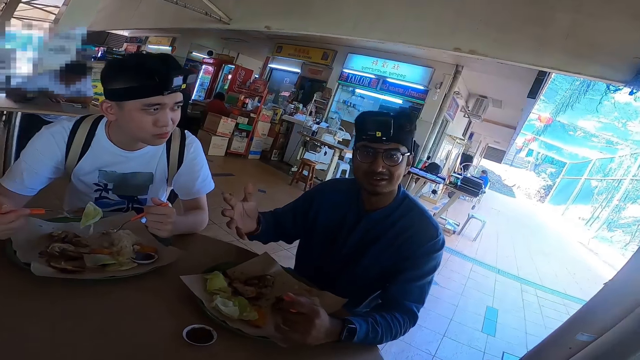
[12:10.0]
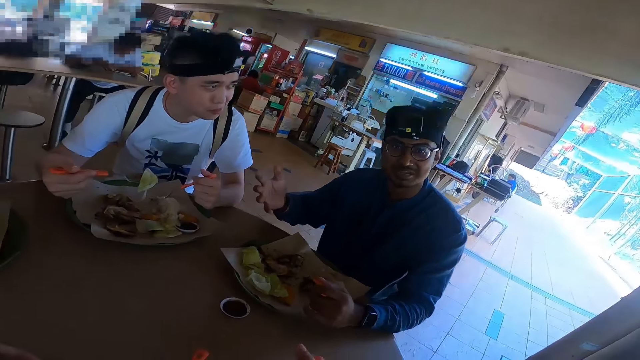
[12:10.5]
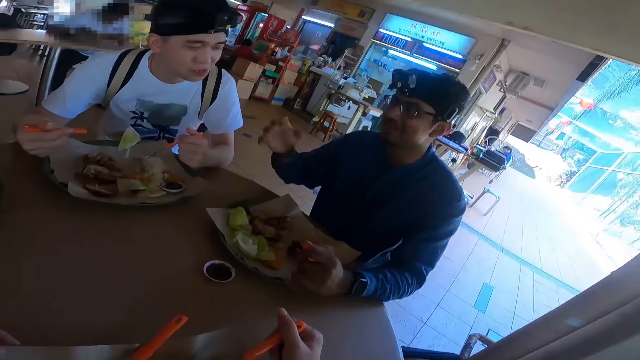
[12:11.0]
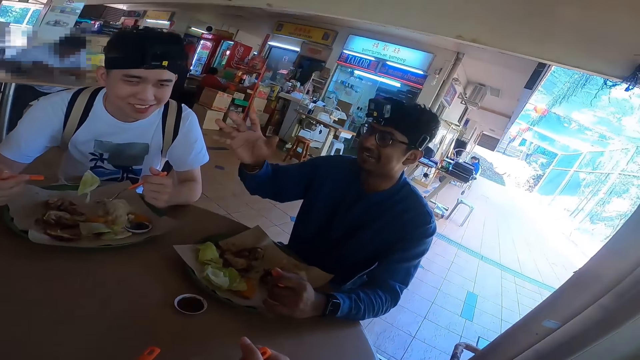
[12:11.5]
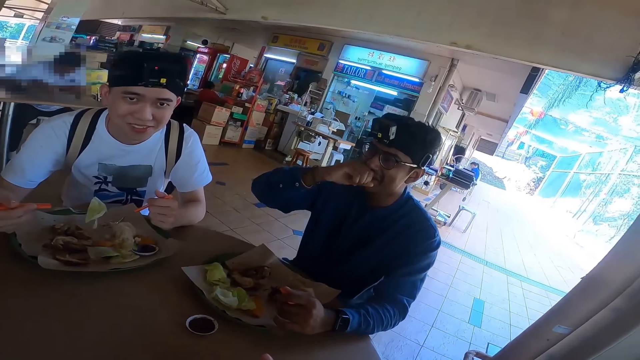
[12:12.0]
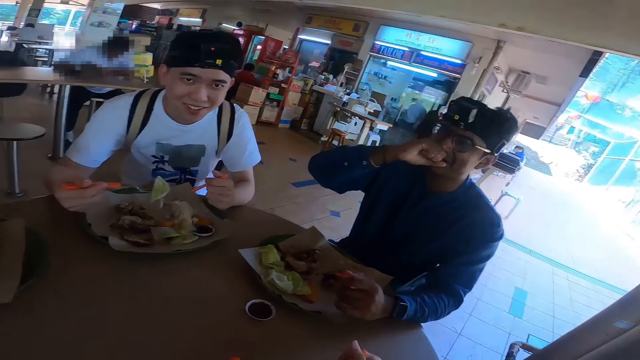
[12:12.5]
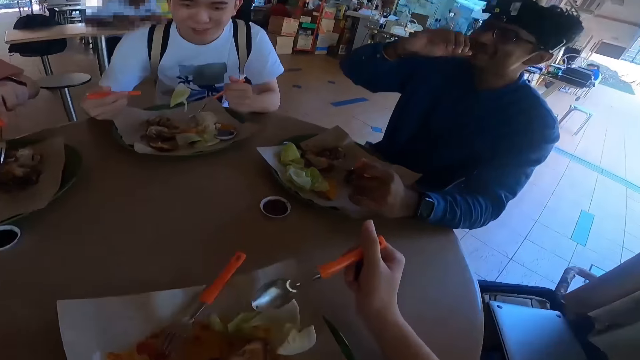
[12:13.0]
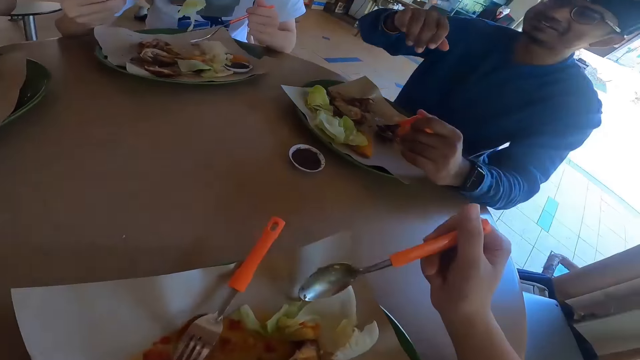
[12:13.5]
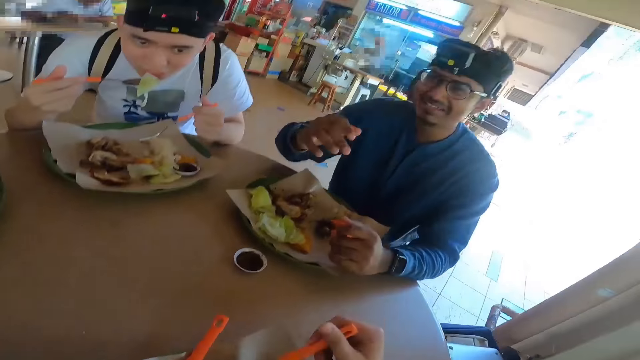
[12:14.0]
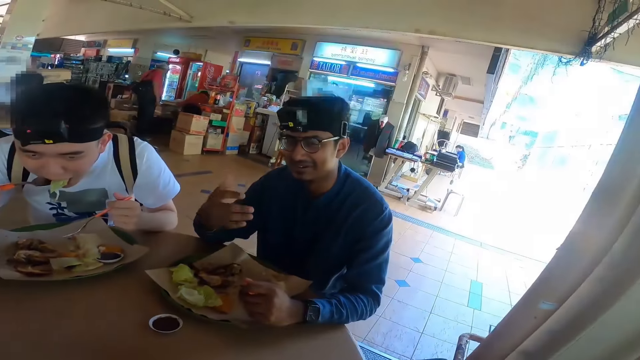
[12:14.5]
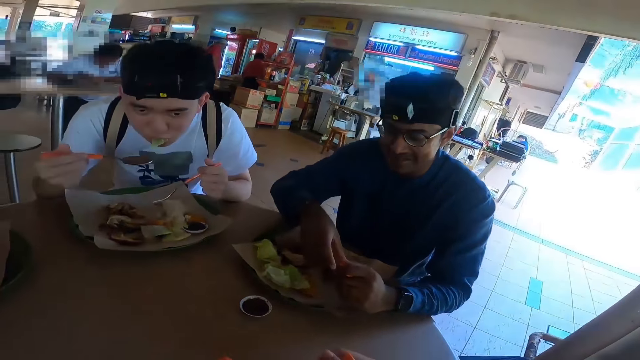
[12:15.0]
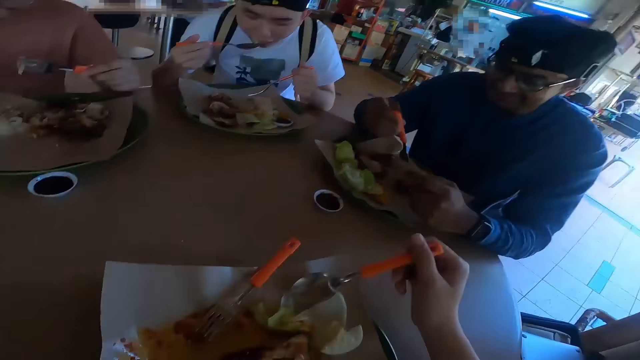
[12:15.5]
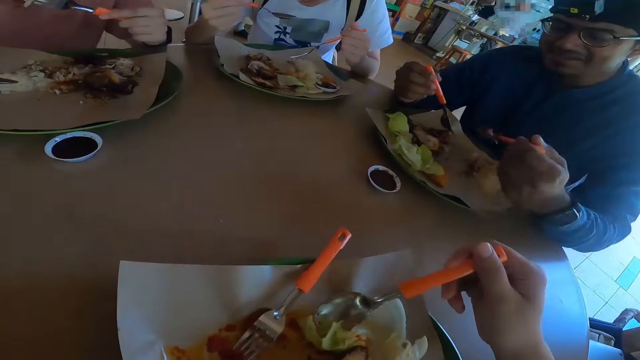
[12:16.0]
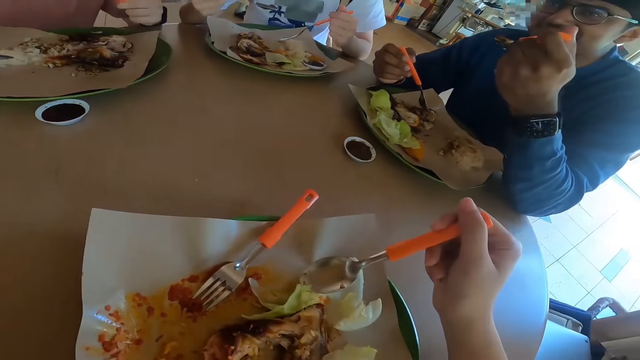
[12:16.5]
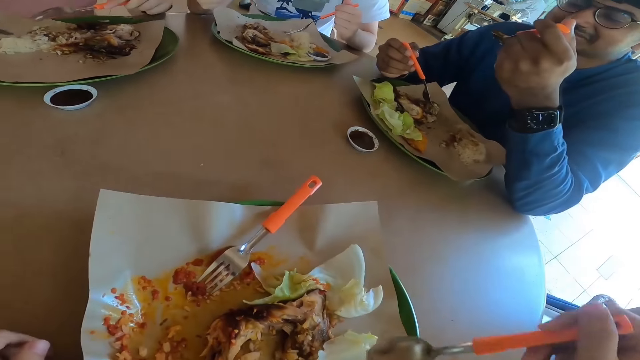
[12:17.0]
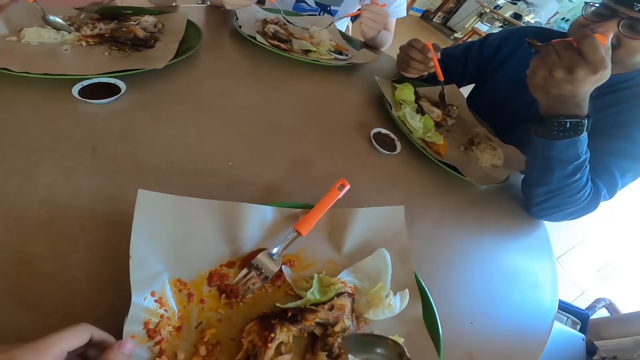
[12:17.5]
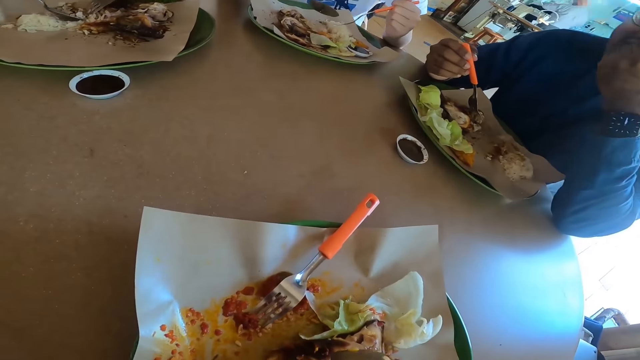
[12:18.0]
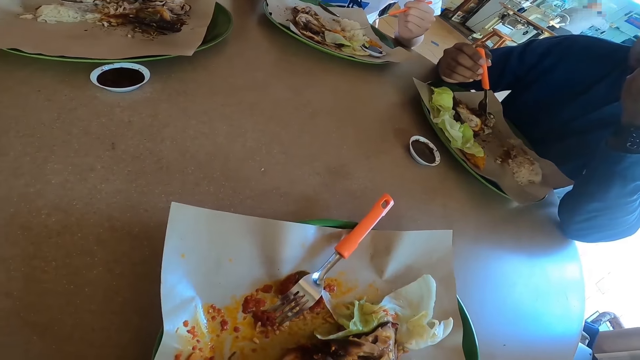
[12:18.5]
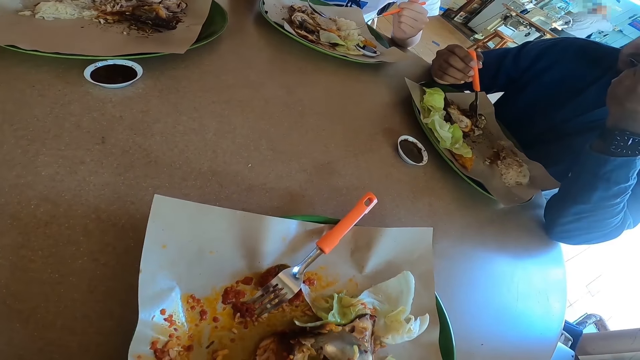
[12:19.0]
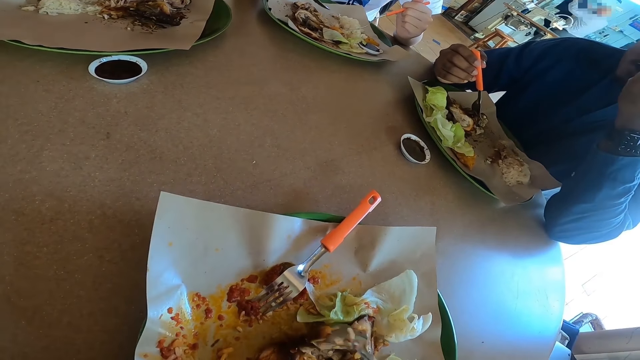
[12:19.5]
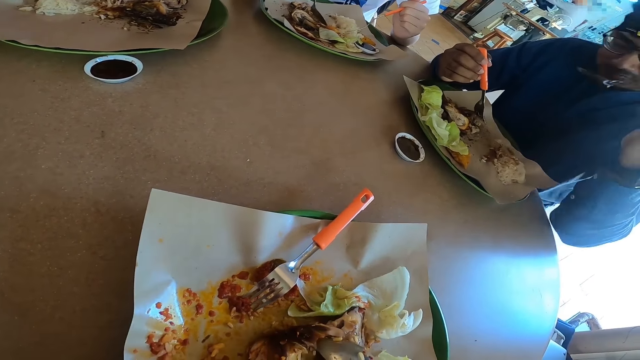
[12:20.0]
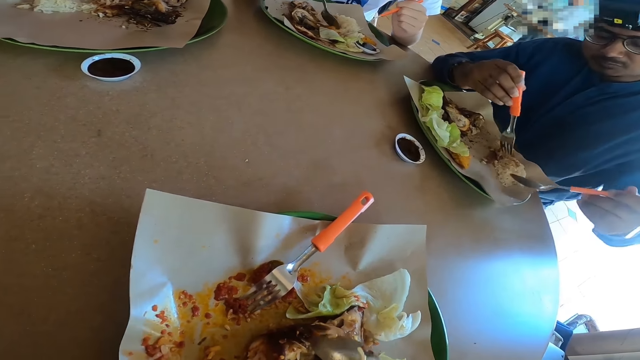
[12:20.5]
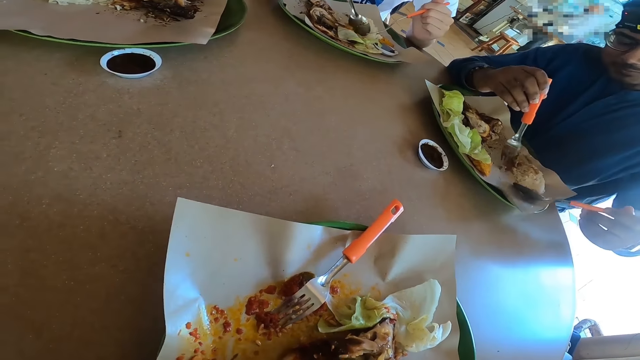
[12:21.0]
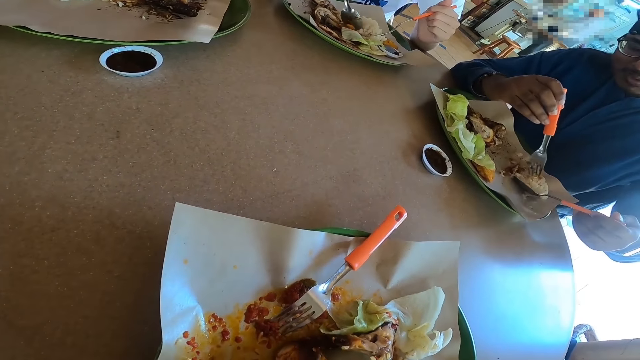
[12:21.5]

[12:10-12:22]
A man eats the food. The camera wearer eats the food. Another man eats the food. A third man eats the food.

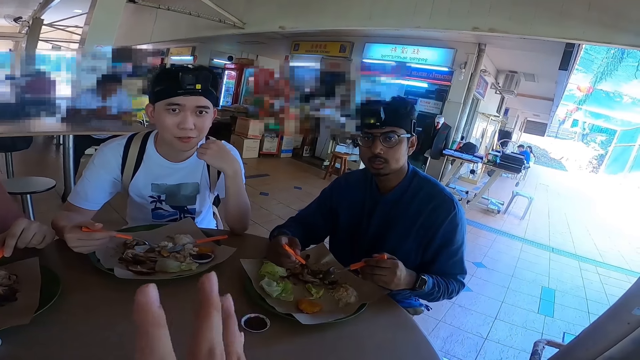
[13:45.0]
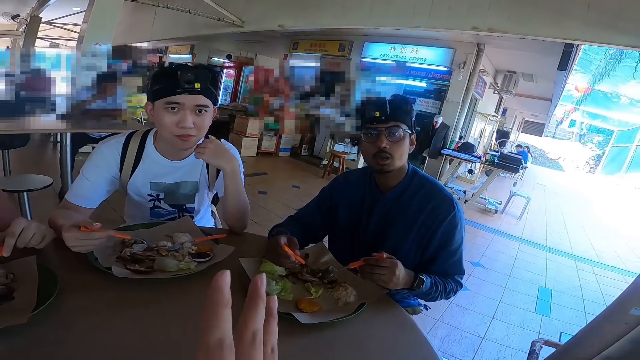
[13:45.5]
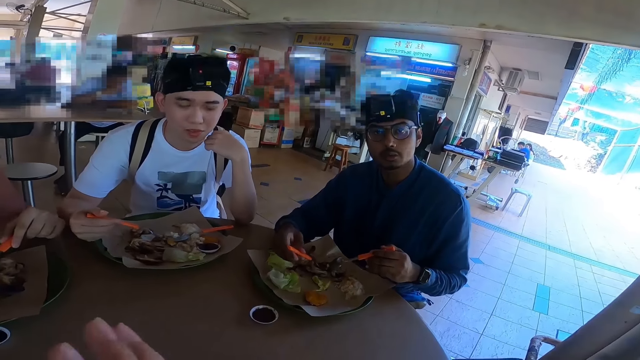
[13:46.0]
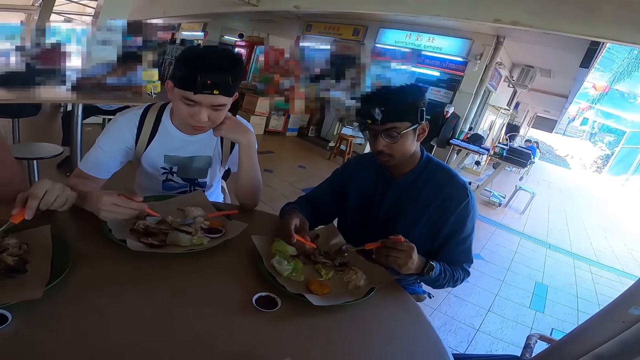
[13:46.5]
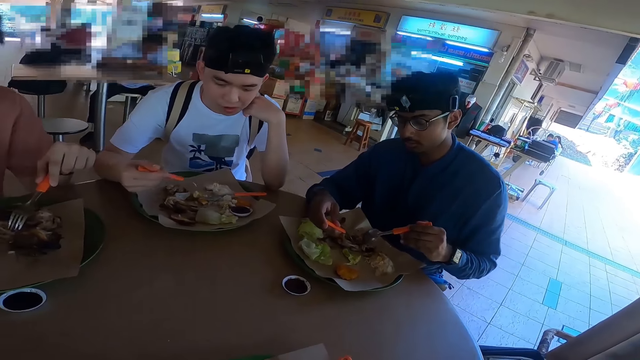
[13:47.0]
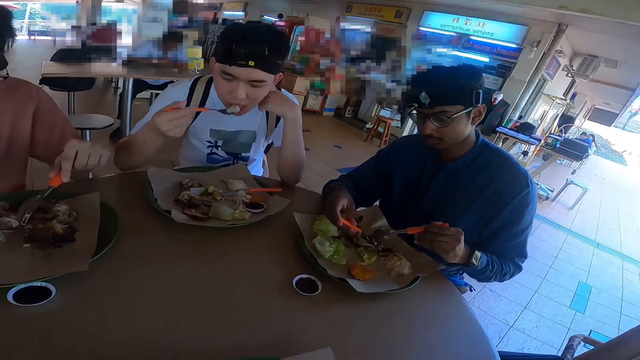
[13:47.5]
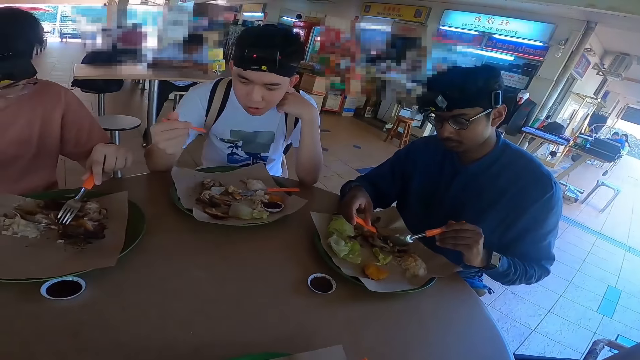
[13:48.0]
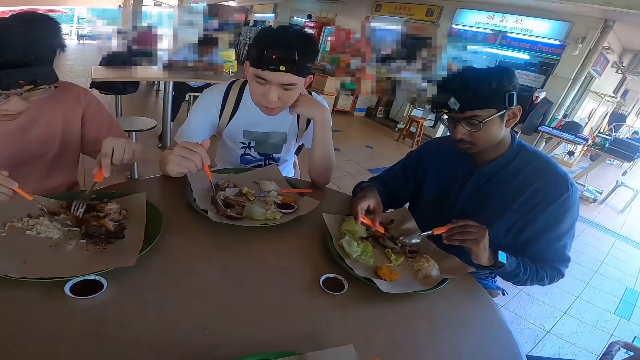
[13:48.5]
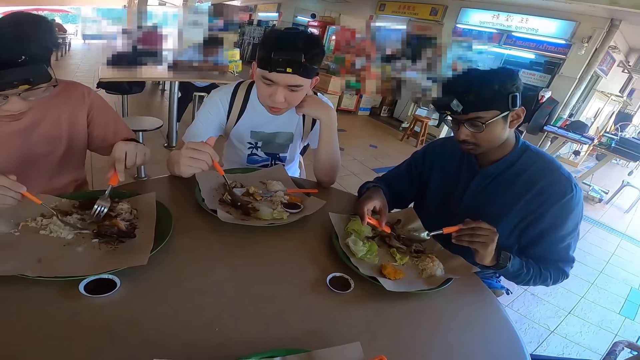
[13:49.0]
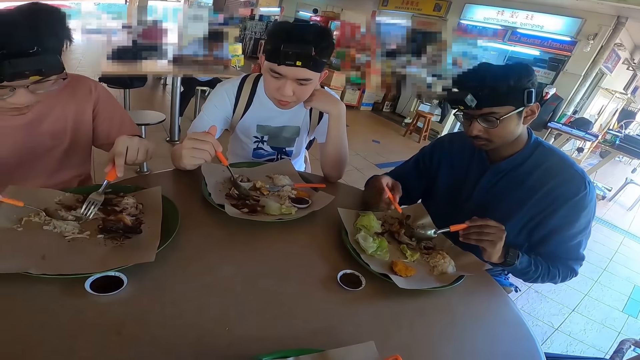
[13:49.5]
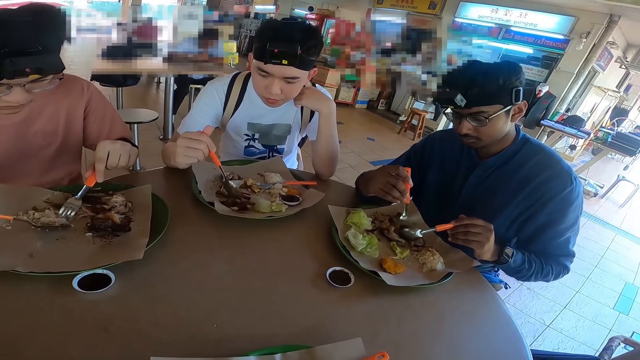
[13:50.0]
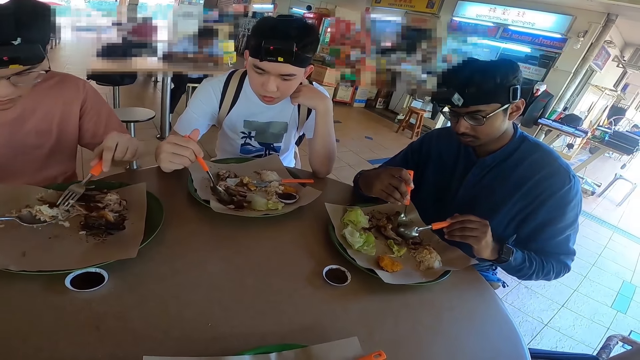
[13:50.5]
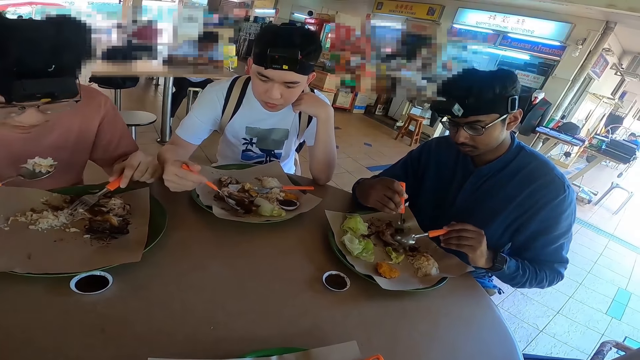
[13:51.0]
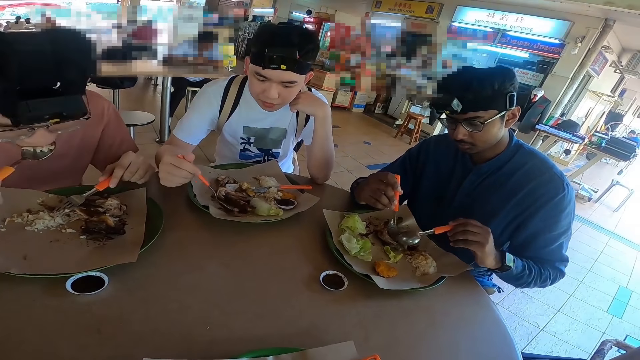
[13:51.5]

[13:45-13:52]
The camera wearer is talking. A man eats the food. Another man eats the food. The camera wearer eats the food. A man is eating.

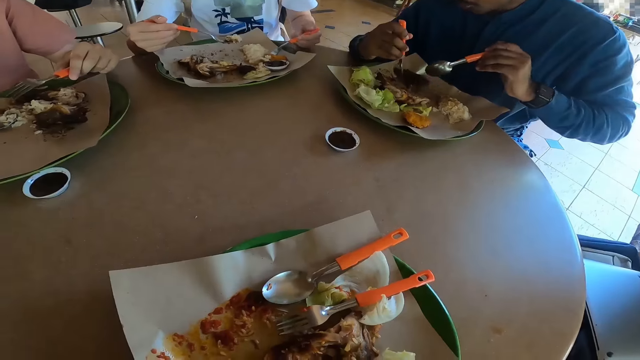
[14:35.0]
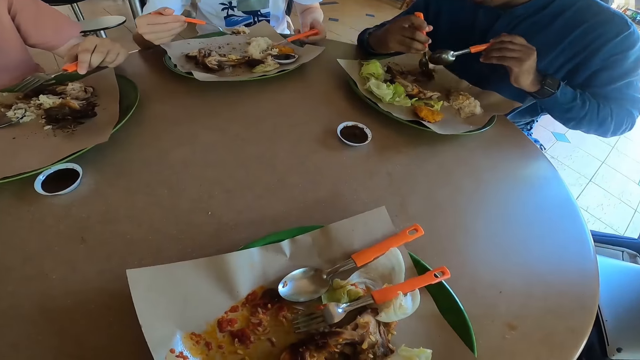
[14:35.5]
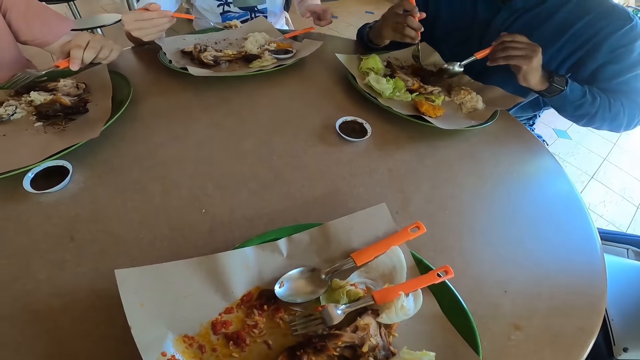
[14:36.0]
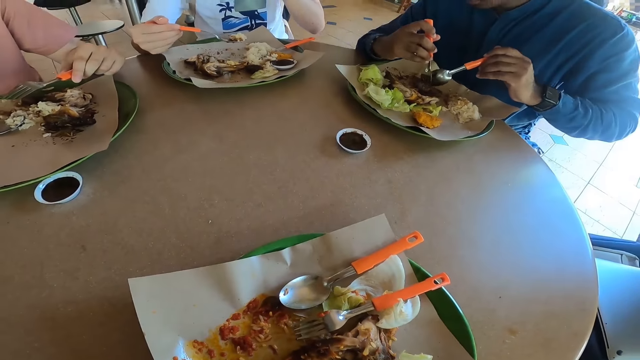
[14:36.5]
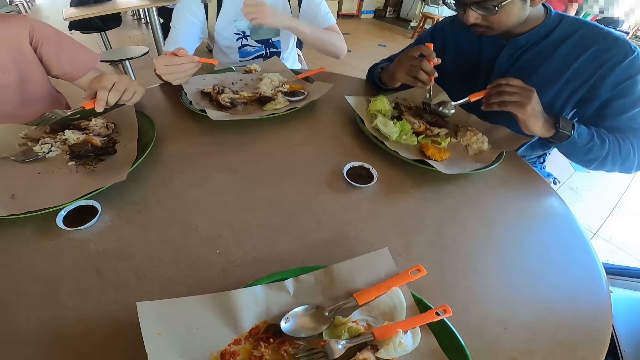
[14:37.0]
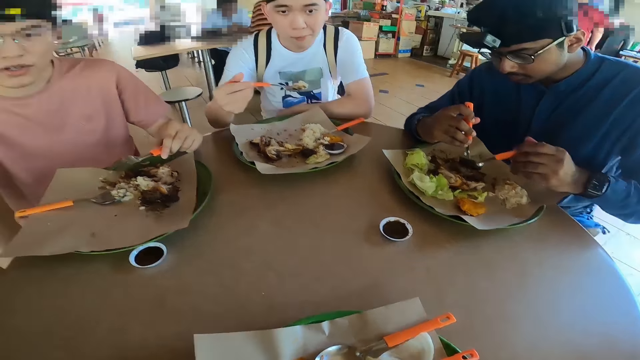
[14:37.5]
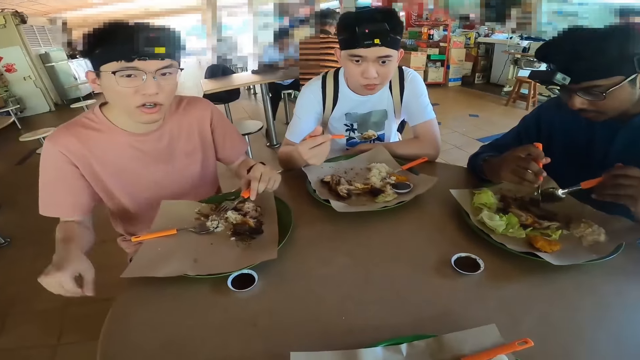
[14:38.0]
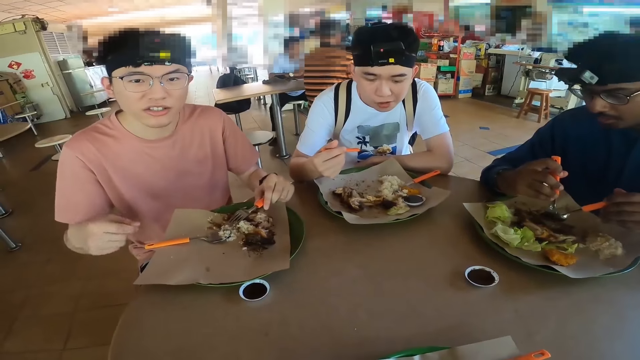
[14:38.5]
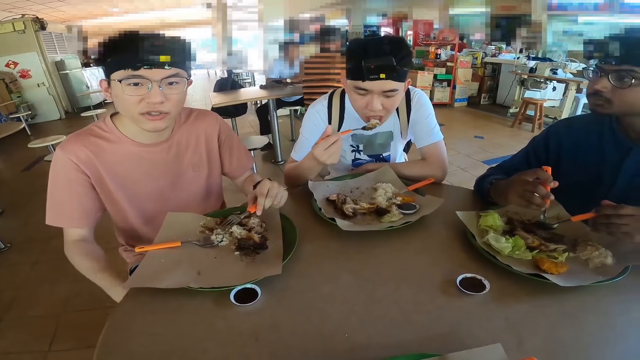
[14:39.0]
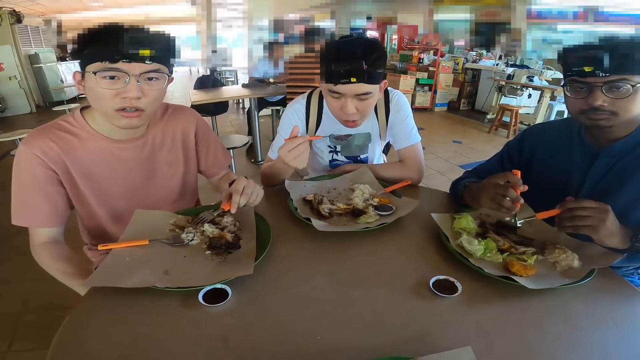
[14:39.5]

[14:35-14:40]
The camera wearer stops eating. A man talks.
